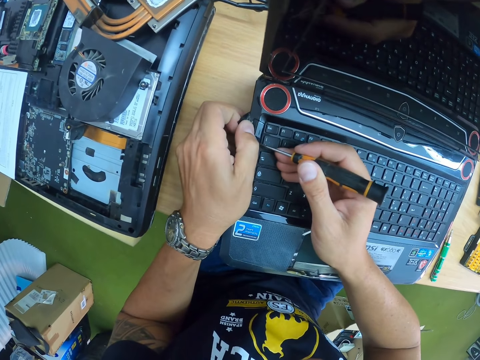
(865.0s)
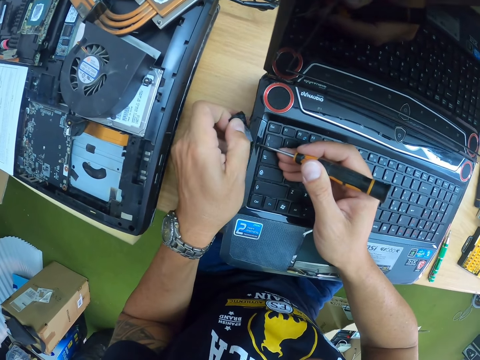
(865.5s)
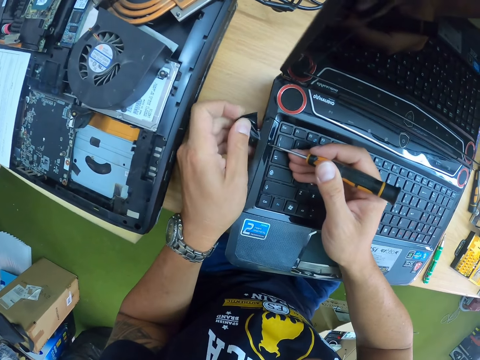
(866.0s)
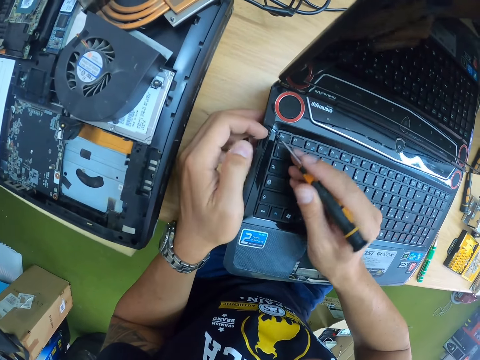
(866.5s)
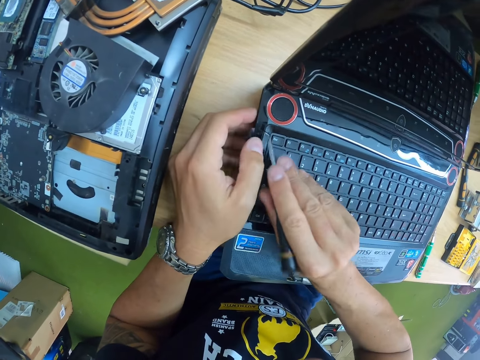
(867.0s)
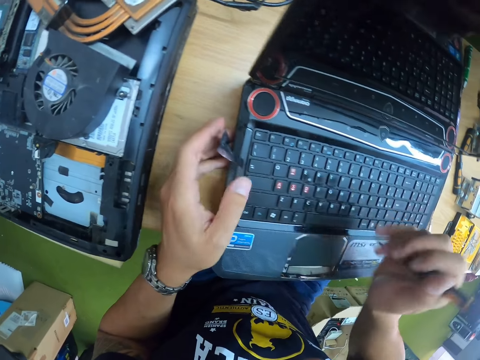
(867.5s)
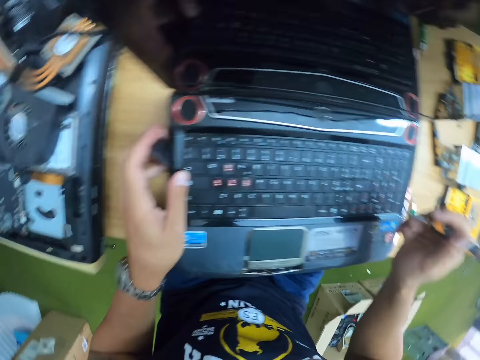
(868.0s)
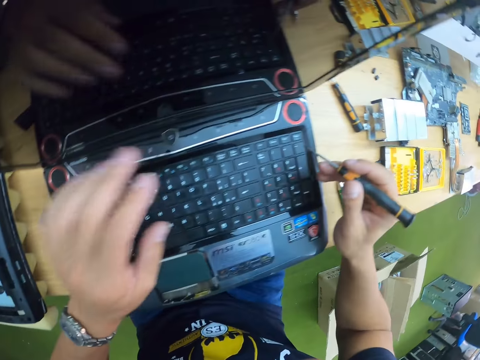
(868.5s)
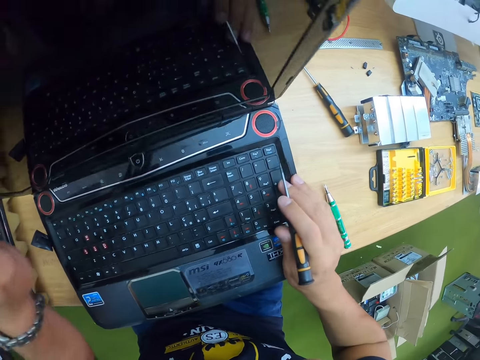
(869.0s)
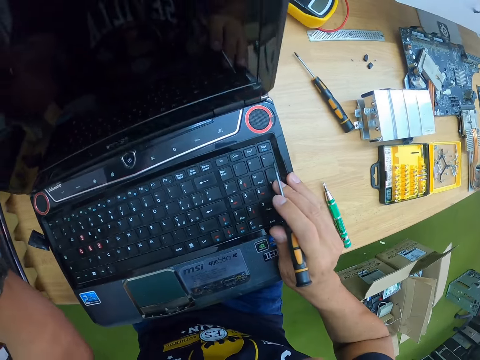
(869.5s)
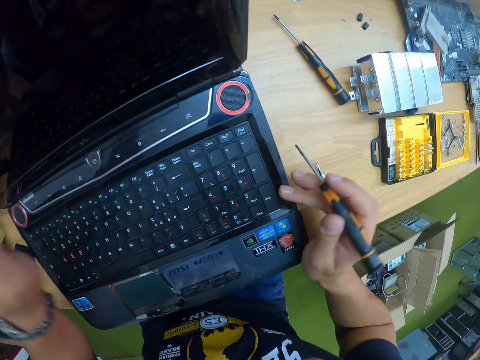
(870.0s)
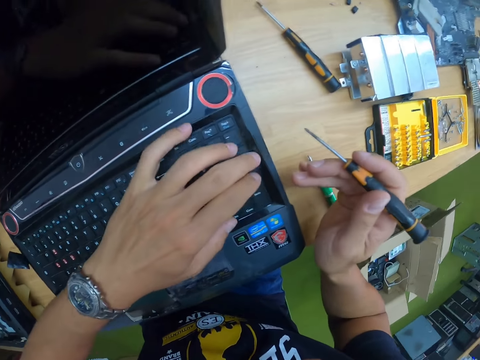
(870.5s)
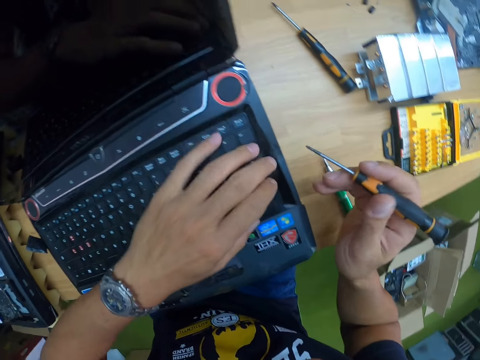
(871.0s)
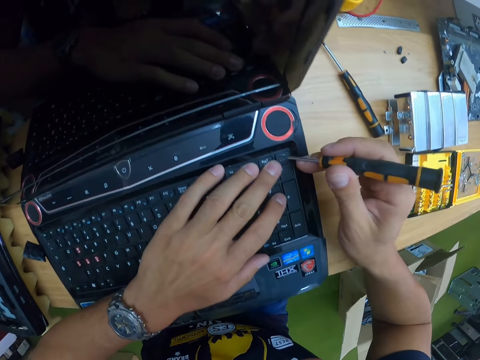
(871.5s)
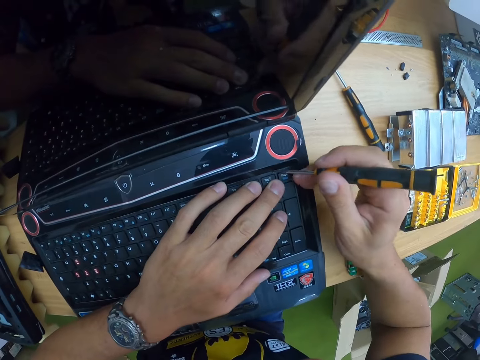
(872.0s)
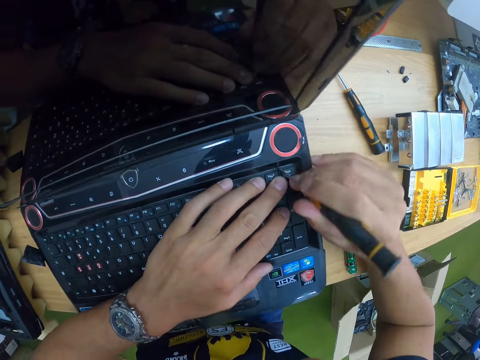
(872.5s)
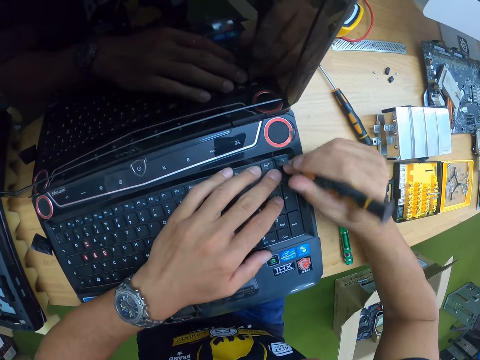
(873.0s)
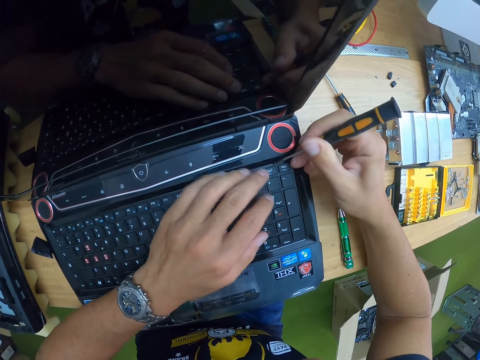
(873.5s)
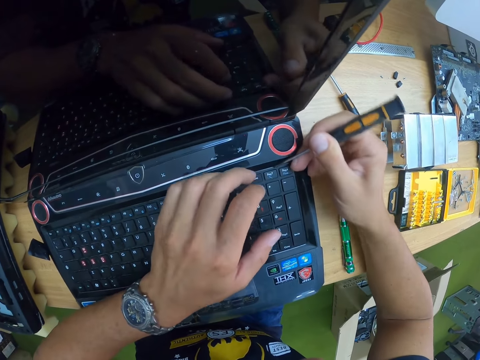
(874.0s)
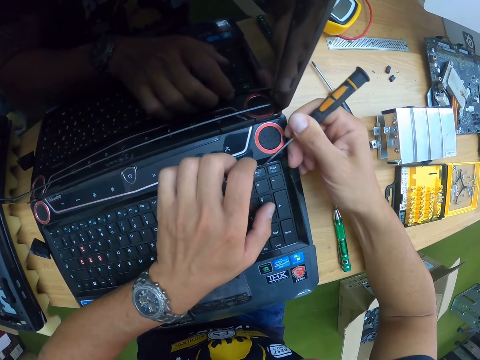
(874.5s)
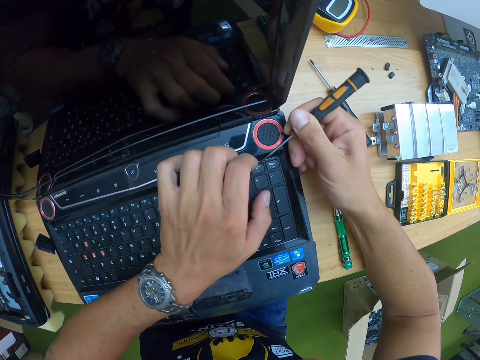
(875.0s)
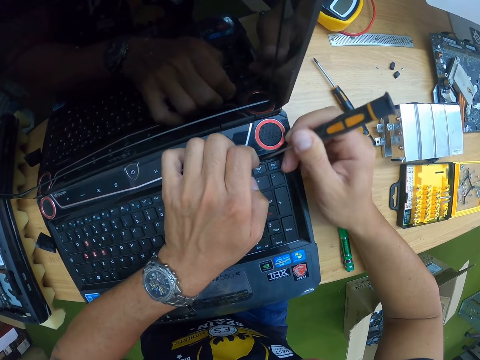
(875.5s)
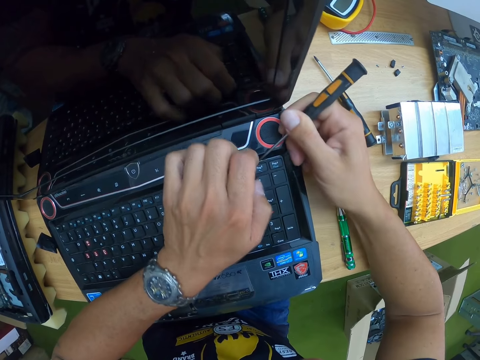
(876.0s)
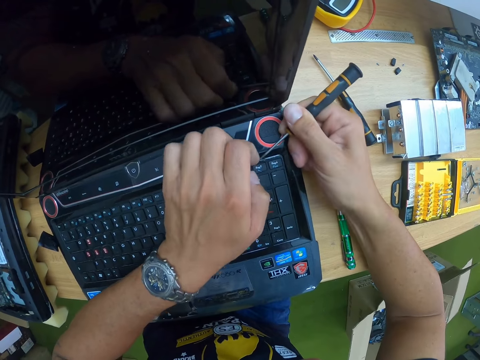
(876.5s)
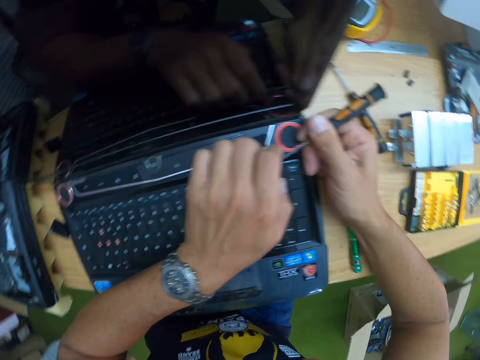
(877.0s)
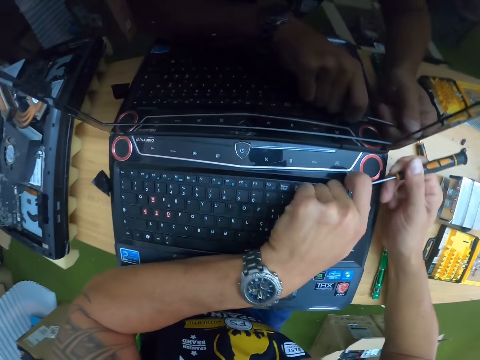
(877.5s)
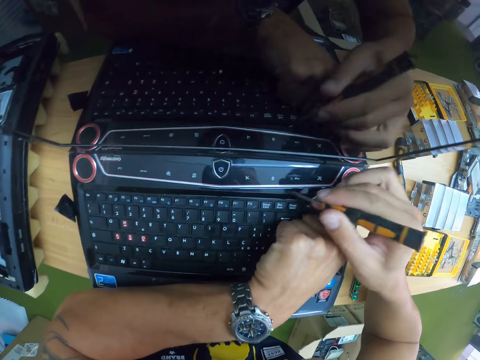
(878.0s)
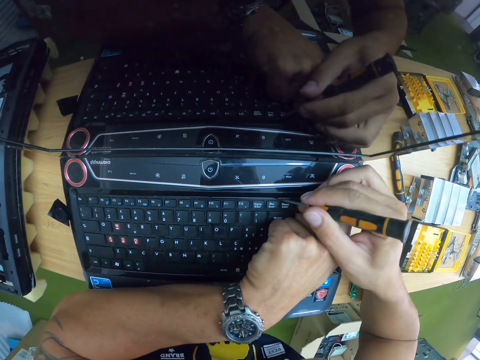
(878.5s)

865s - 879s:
The camera wearer removes tape with a screwdriver. He moves the screen part of the laptop. He places his left hand on the keyboard. He uses the screwdriver on the keyboard part of the laptop. He detaches the keyboard of the laptop computer from the laptop computer with the screwdriver in his right hand.

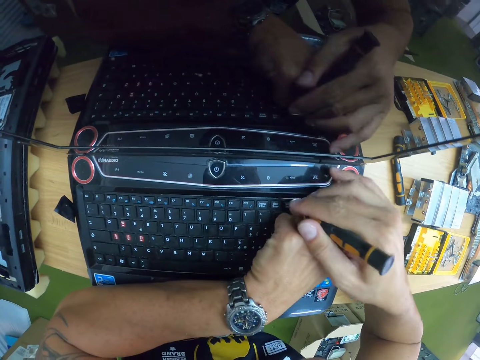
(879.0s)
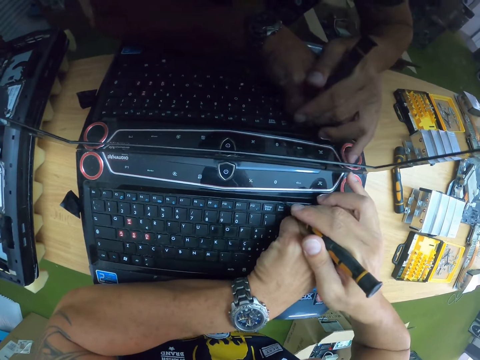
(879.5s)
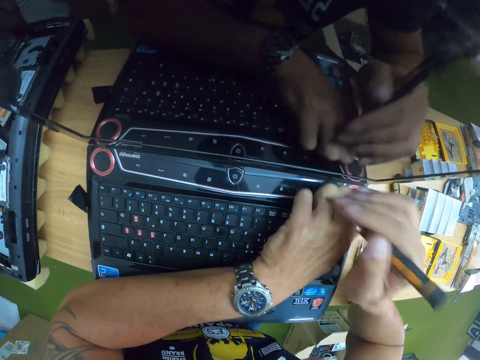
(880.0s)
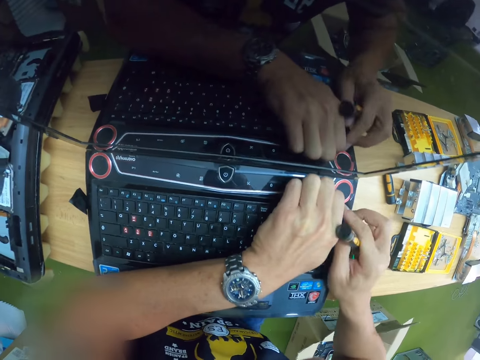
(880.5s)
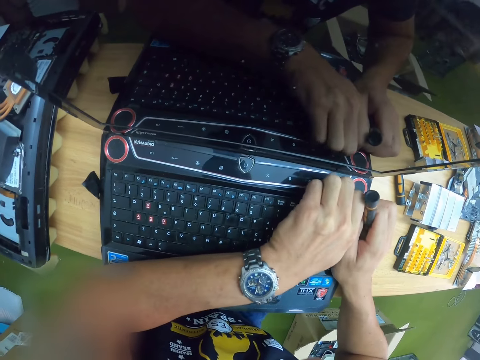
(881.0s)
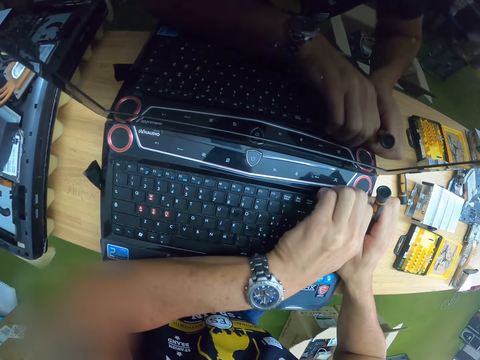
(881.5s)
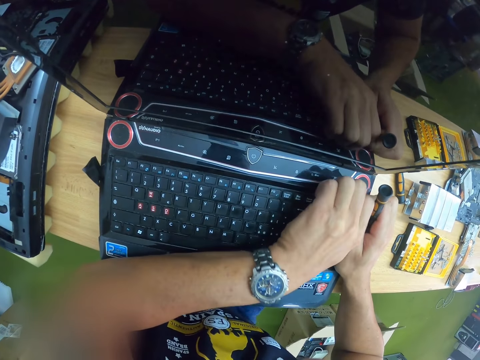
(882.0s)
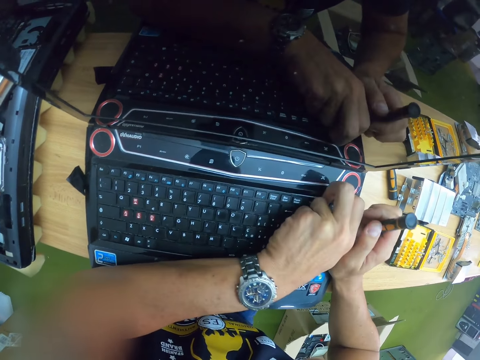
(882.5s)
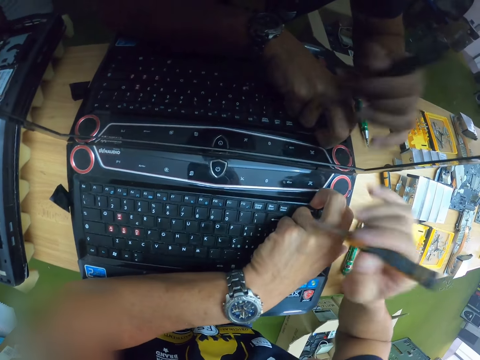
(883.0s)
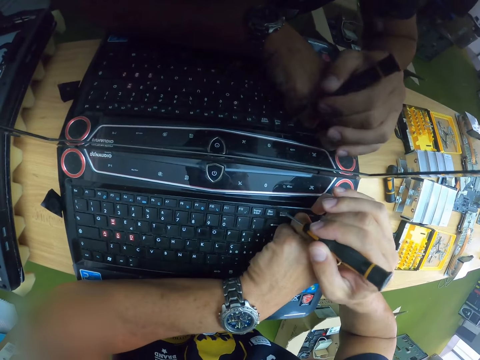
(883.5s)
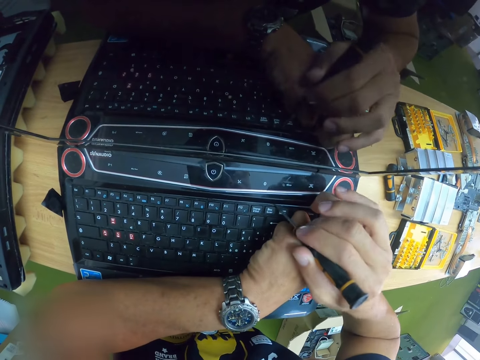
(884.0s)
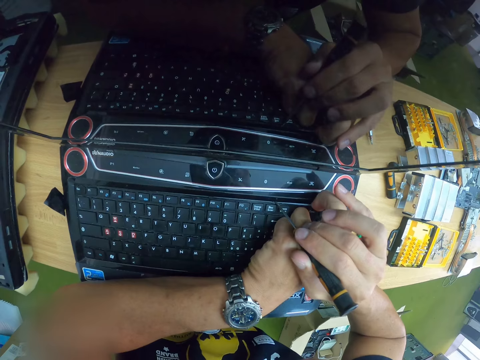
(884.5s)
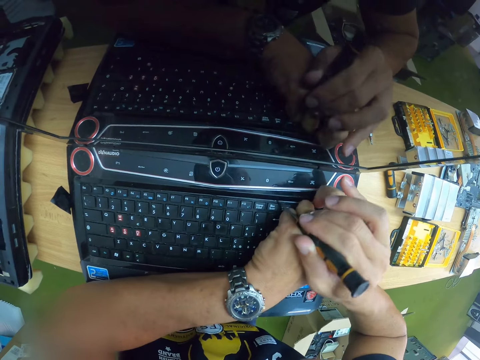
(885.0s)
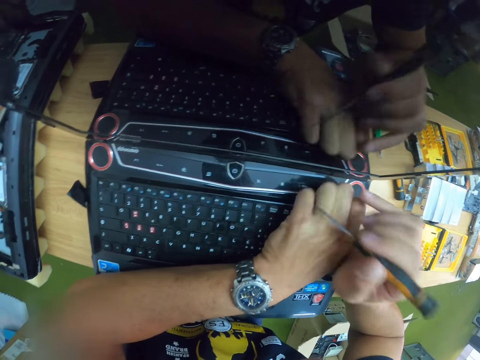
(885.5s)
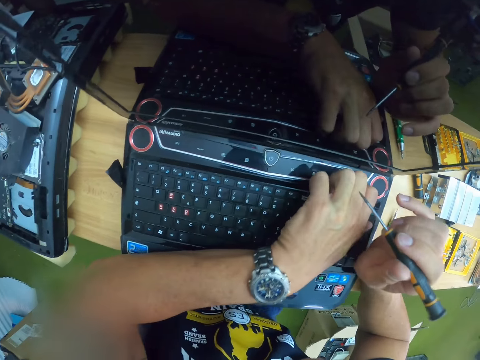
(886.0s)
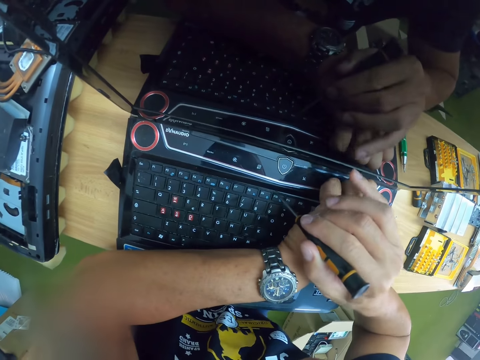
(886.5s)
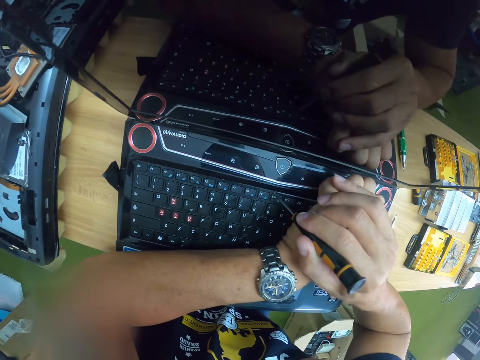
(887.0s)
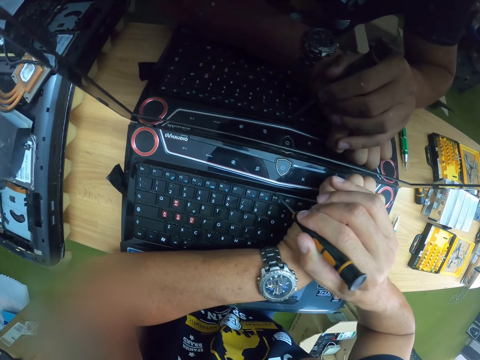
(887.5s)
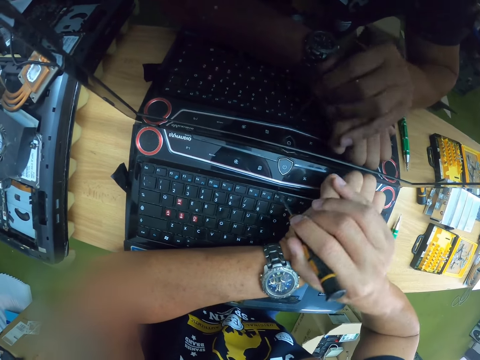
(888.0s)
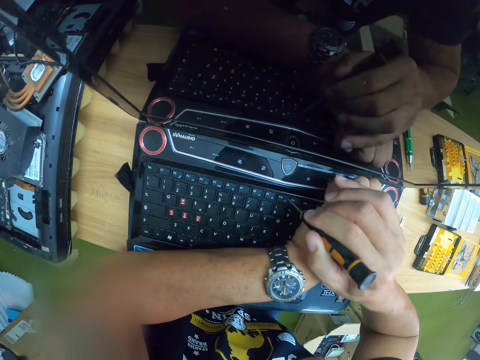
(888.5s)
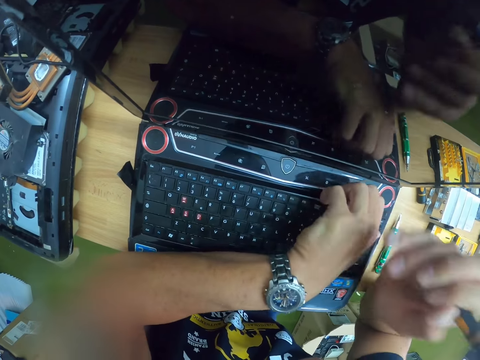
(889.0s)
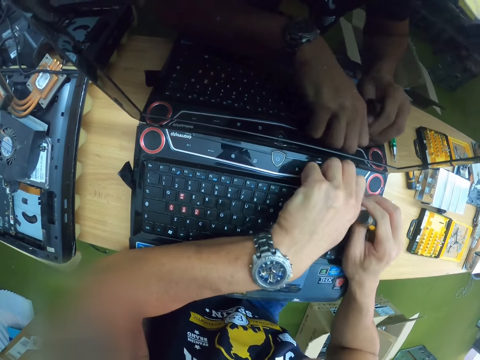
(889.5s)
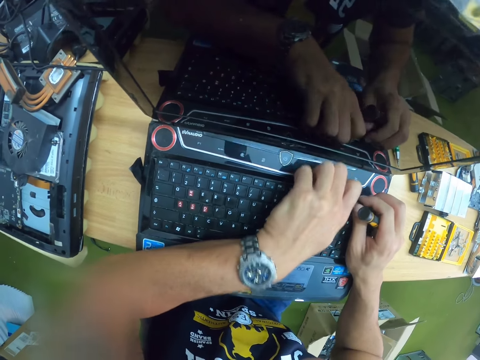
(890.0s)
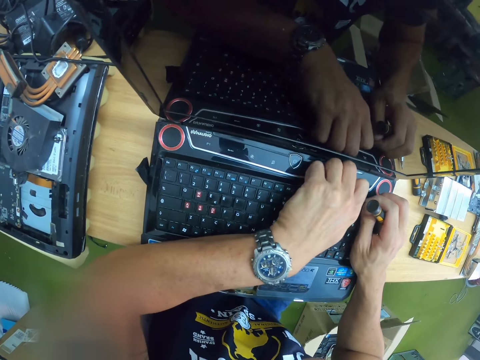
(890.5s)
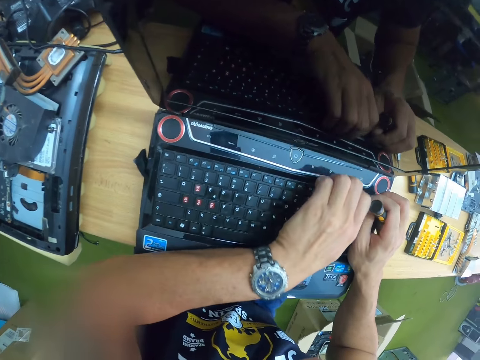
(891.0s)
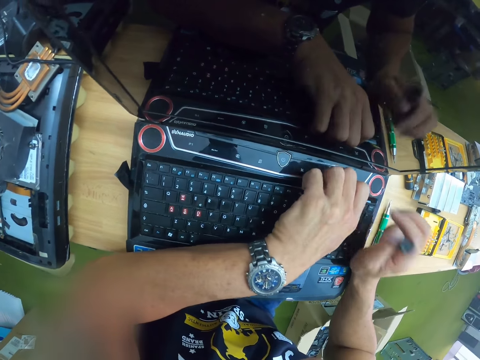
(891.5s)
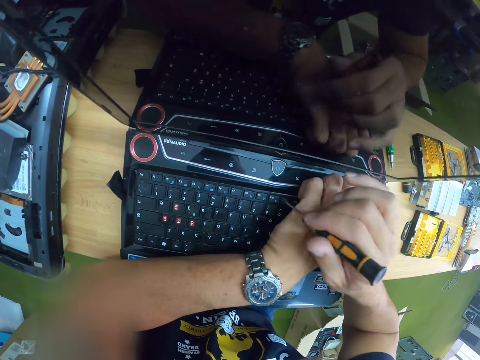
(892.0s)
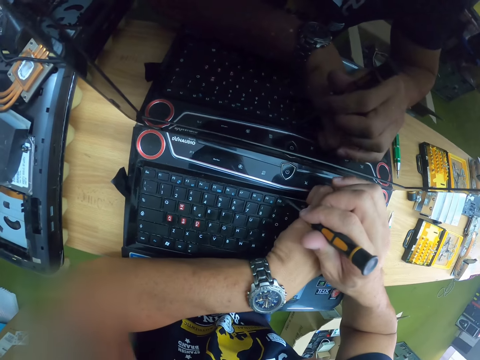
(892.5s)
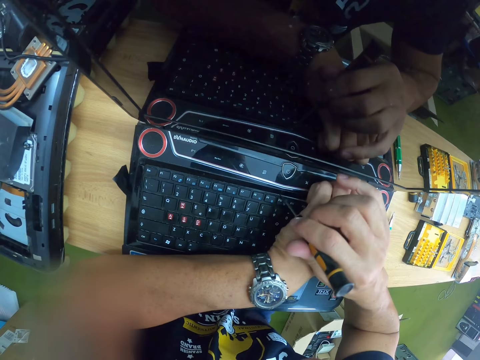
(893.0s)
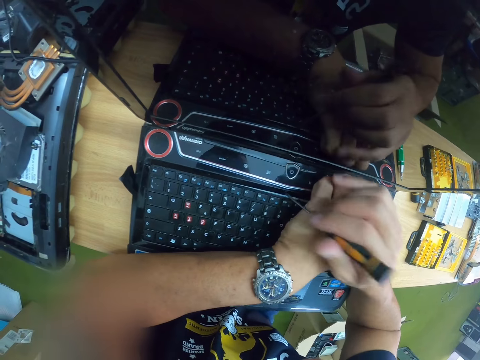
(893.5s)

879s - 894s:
The camera wearer pulls the keyboard part of a laptop with the left hand. They use a screwdriver on the keyboard part of the laptop. They pull the keyboard part of the laptop with the left hand. They use the screwdriver on the keyboard part of the laptop. They pull the keyboard part of the laptop with the left hand. They use the screwdriver on the keyboard part of the laptop.
